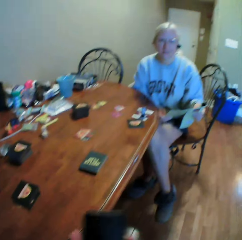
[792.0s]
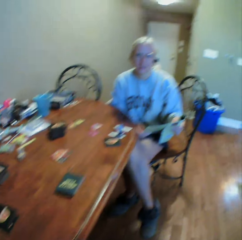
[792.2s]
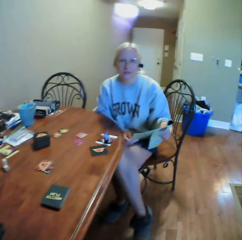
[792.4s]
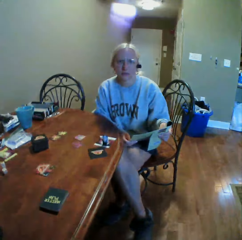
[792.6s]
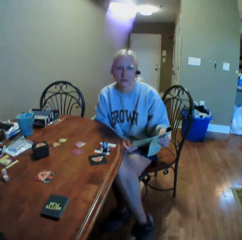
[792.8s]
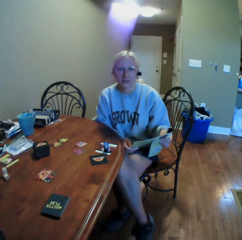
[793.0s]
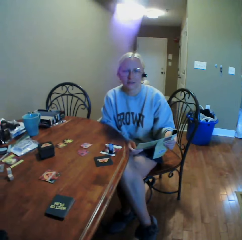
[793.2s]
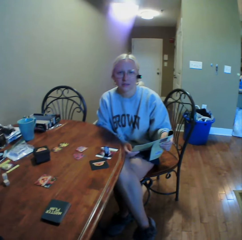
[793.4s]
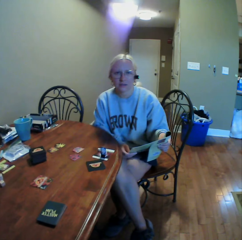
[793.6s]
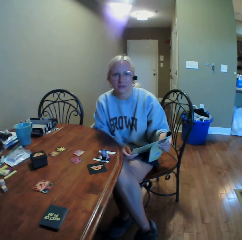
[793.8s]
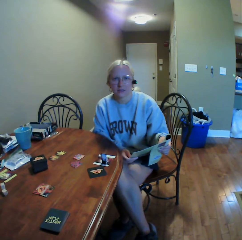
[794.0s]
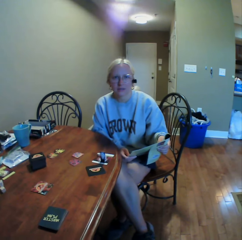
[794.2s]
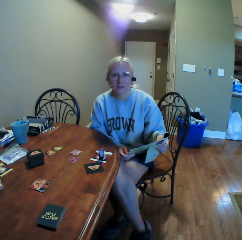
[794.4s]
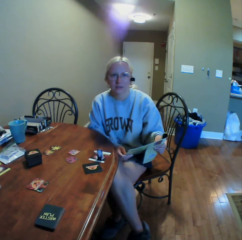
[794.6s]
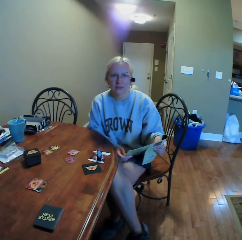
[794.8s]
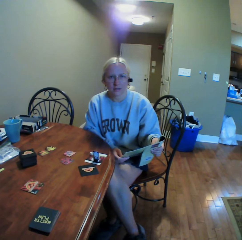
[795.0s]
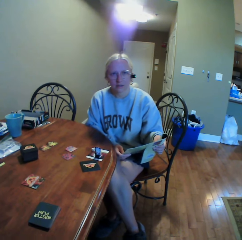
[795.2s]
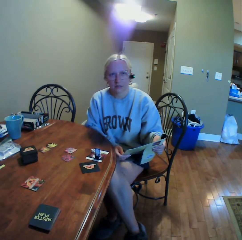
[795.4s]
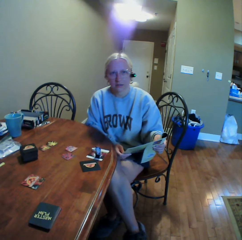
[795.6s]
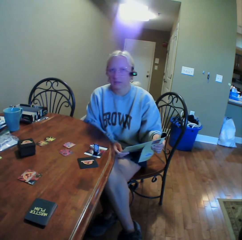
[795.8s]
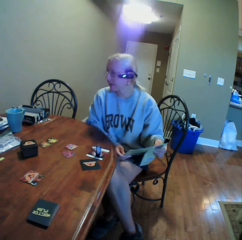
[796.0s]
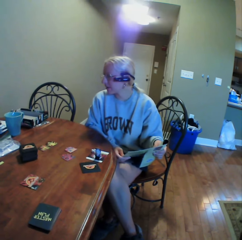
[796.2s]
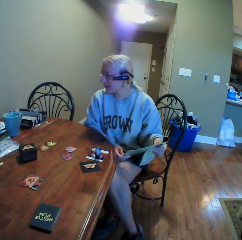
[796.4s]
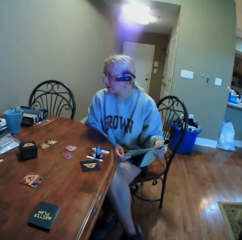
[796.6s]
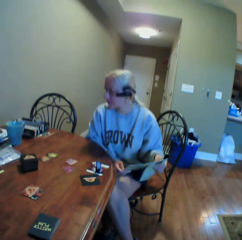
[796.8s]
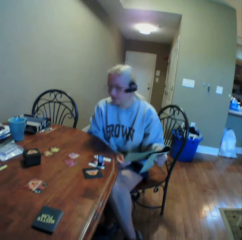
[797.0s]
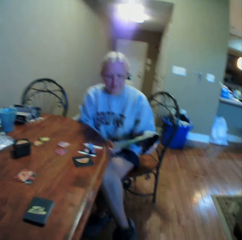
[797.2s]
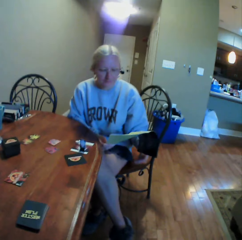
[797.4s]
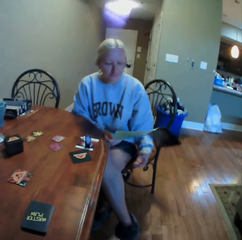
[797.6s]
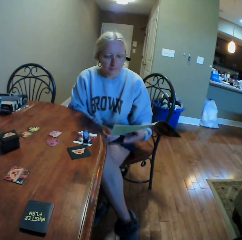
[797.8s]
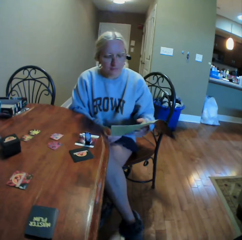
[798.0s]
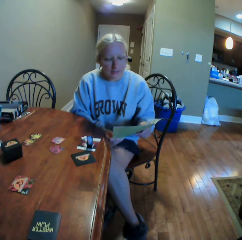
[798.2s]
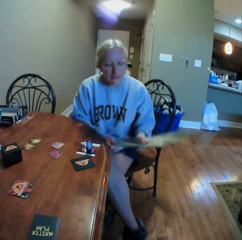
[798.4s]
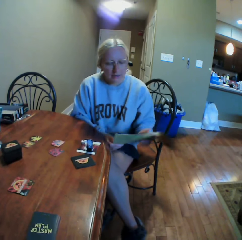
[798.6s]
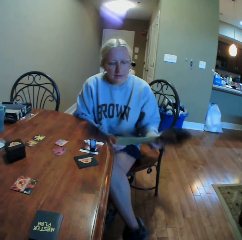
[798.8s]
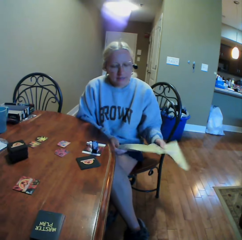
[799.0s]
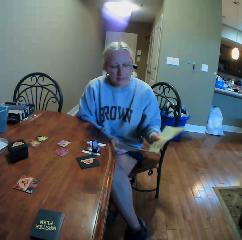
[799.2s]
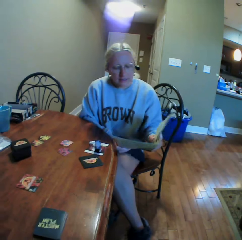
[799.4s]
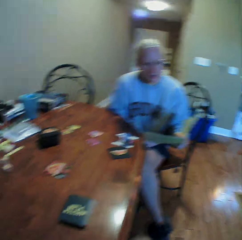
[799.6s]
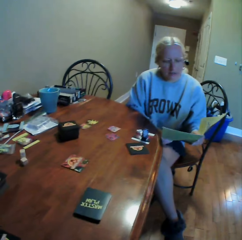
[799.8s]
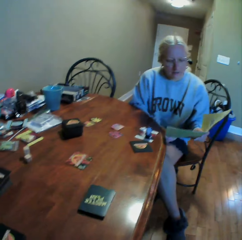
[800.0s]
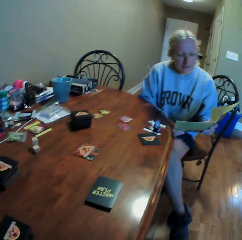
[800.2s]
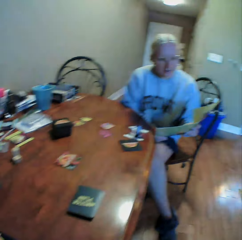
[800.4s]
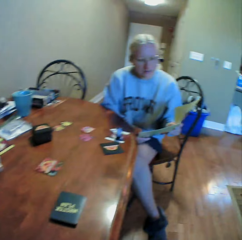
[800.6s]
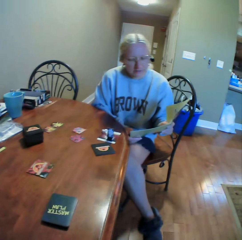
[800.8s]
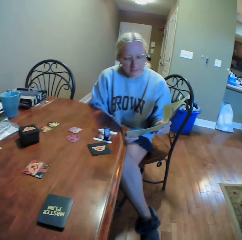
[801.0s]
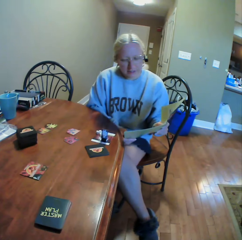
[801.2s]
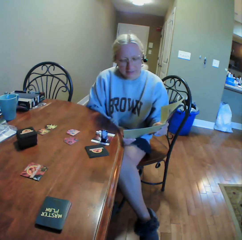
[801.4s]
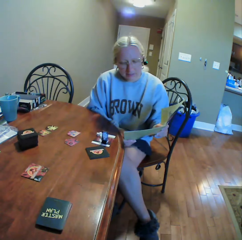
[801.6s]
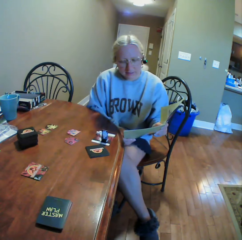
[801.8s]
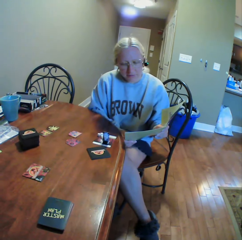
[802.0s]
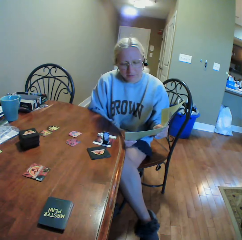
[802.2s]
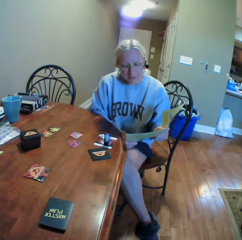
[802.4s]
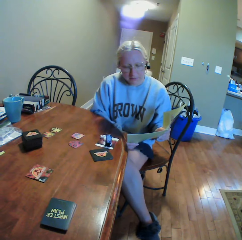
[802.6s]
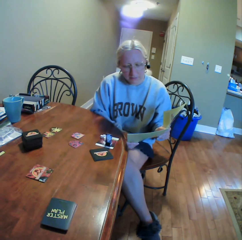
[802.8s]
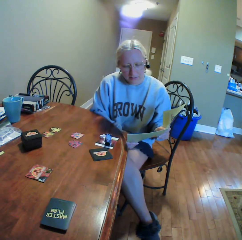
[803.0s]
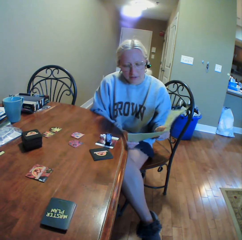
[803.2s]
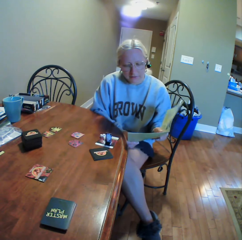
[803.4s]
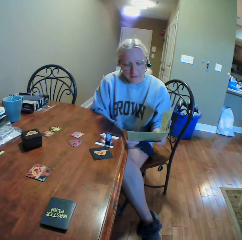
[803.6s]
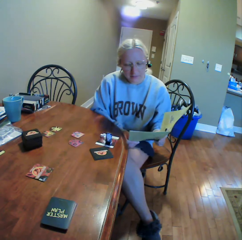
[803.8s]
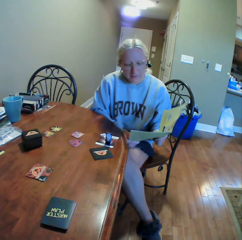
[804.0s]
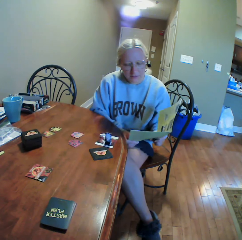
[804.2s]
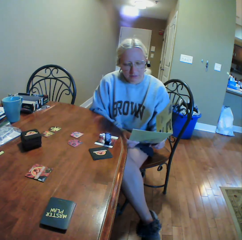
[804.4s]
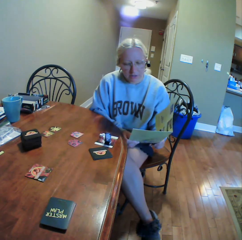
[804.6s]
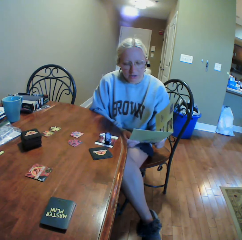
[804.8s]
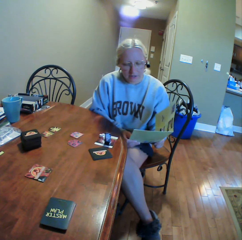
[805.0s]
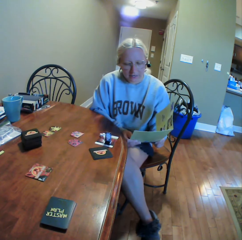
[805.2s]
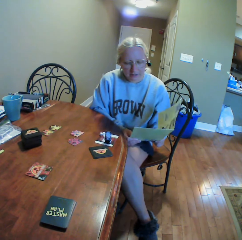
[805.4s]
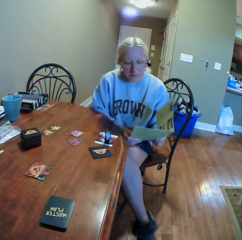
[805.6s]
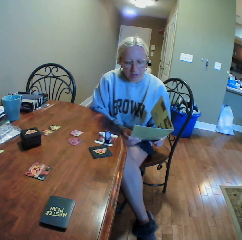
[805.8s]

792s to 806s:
The camera wearer stares at a person. They interact with the person. The person reads the manual book.

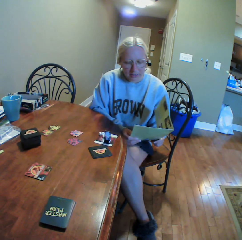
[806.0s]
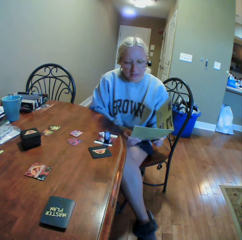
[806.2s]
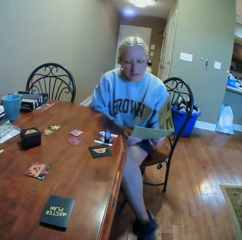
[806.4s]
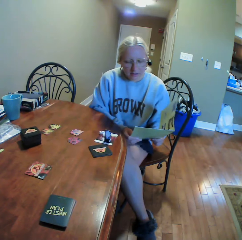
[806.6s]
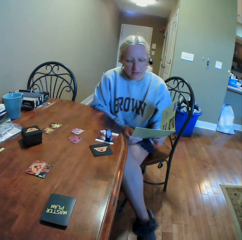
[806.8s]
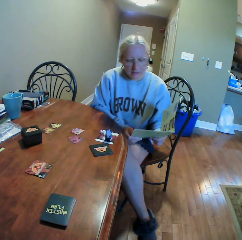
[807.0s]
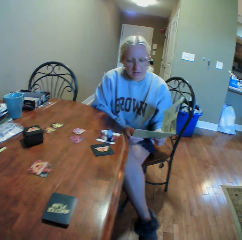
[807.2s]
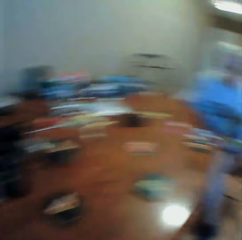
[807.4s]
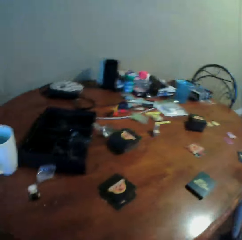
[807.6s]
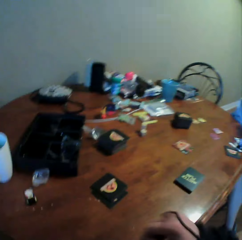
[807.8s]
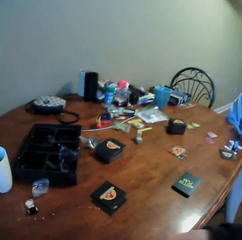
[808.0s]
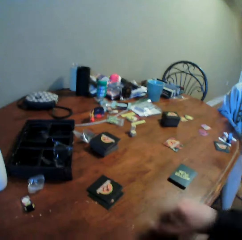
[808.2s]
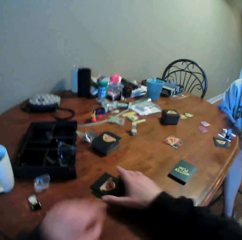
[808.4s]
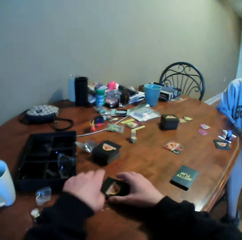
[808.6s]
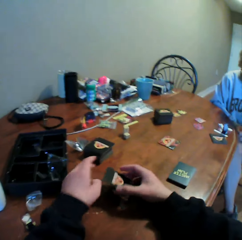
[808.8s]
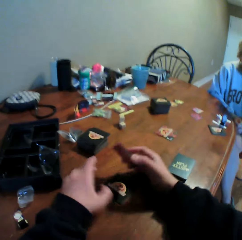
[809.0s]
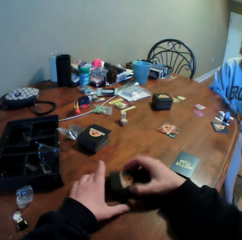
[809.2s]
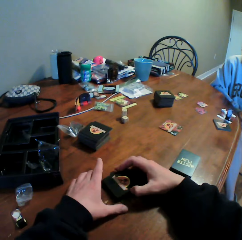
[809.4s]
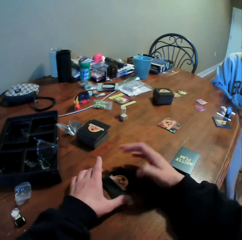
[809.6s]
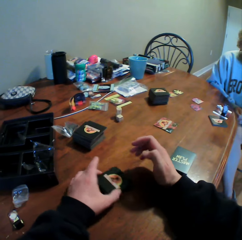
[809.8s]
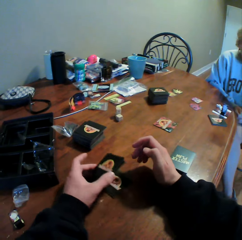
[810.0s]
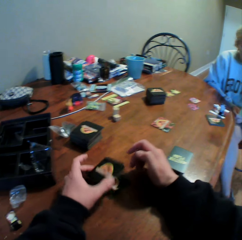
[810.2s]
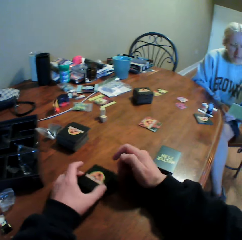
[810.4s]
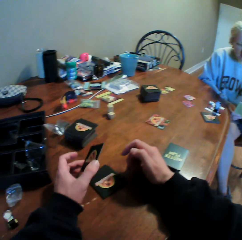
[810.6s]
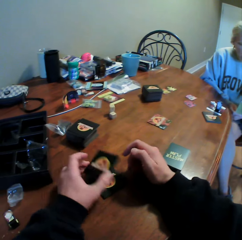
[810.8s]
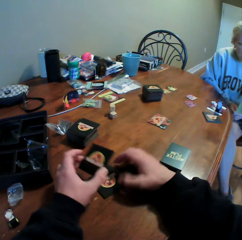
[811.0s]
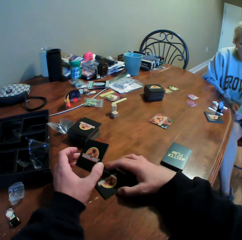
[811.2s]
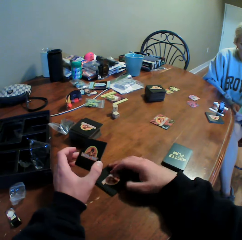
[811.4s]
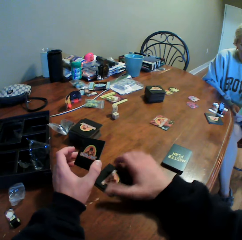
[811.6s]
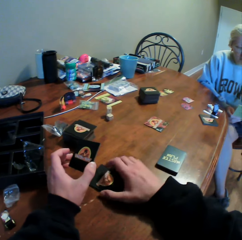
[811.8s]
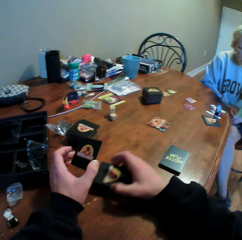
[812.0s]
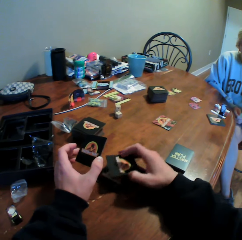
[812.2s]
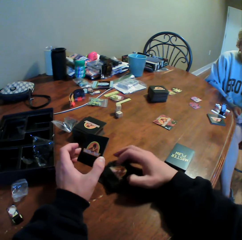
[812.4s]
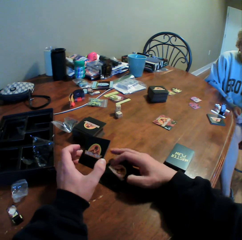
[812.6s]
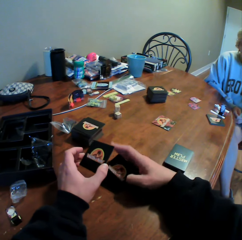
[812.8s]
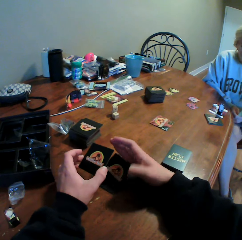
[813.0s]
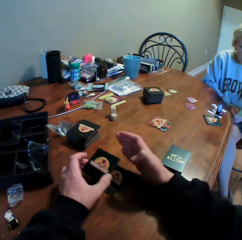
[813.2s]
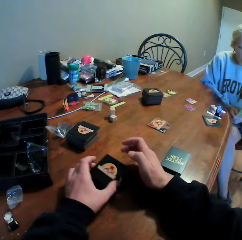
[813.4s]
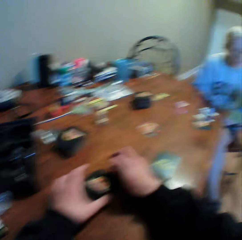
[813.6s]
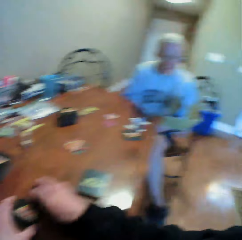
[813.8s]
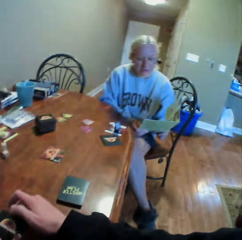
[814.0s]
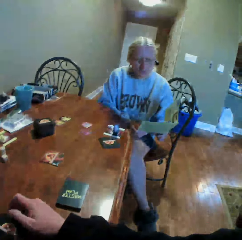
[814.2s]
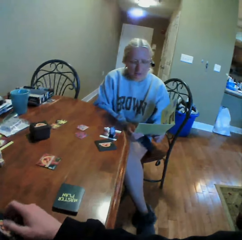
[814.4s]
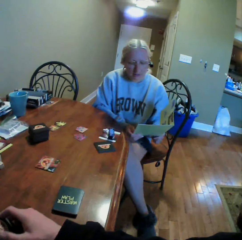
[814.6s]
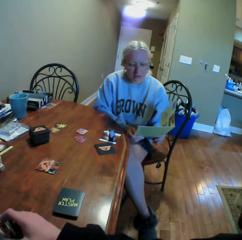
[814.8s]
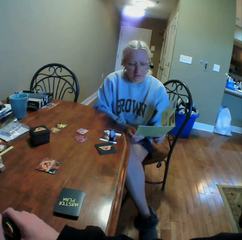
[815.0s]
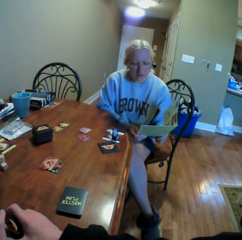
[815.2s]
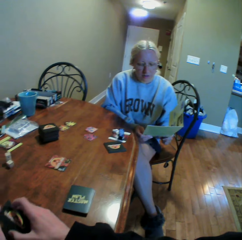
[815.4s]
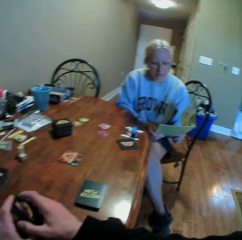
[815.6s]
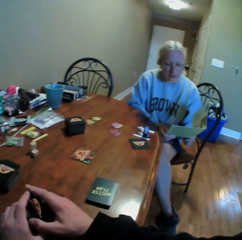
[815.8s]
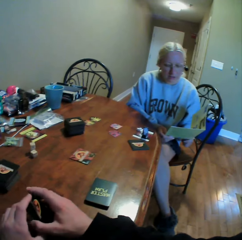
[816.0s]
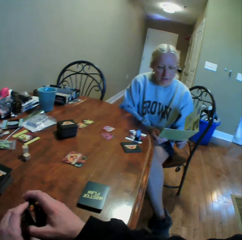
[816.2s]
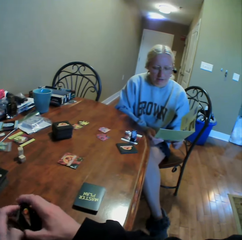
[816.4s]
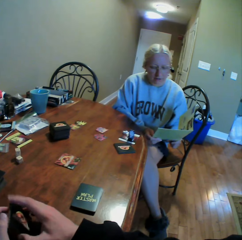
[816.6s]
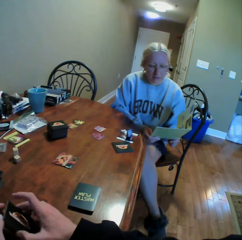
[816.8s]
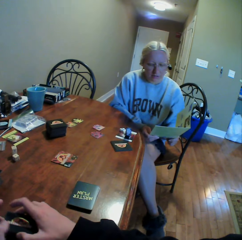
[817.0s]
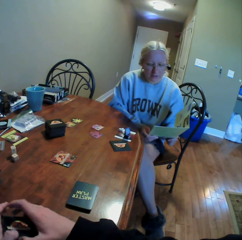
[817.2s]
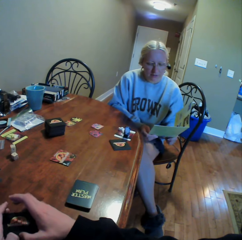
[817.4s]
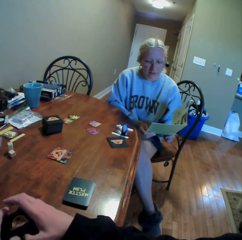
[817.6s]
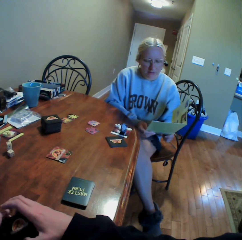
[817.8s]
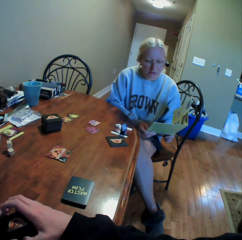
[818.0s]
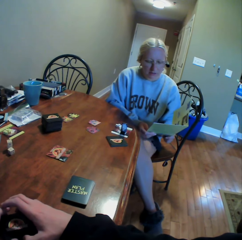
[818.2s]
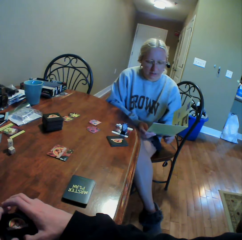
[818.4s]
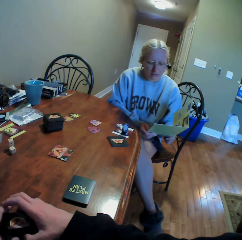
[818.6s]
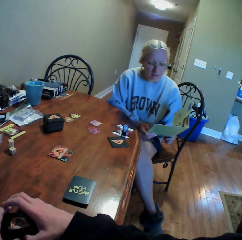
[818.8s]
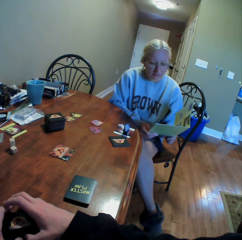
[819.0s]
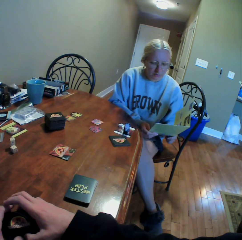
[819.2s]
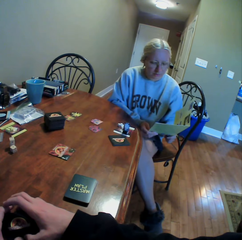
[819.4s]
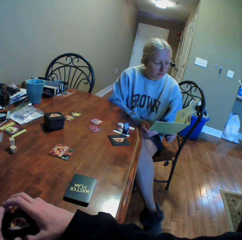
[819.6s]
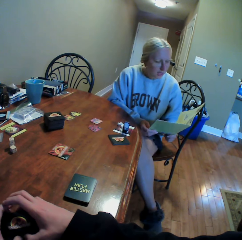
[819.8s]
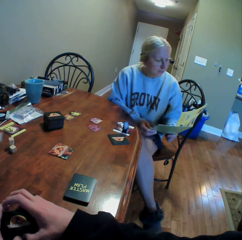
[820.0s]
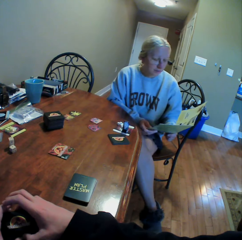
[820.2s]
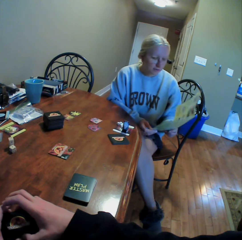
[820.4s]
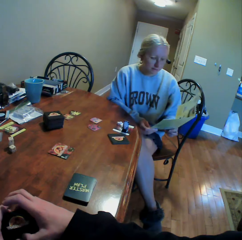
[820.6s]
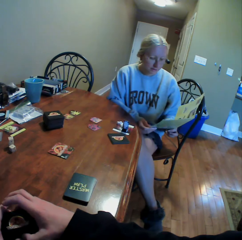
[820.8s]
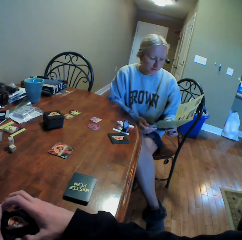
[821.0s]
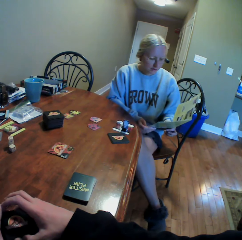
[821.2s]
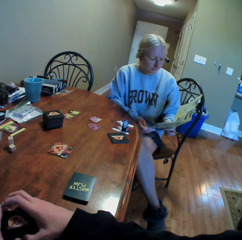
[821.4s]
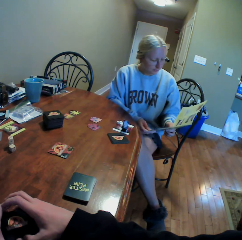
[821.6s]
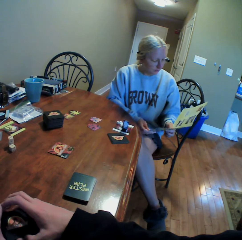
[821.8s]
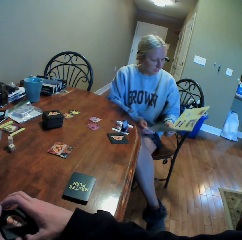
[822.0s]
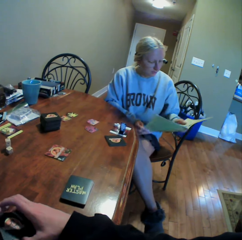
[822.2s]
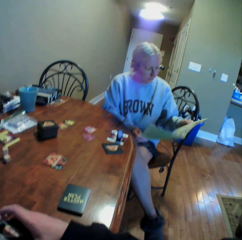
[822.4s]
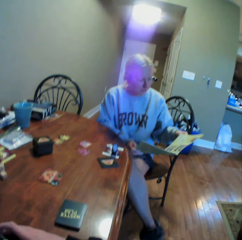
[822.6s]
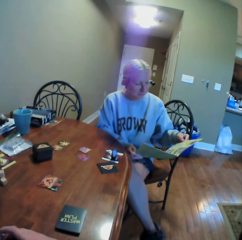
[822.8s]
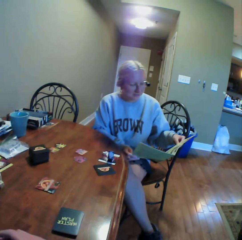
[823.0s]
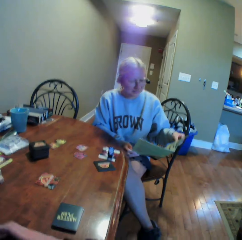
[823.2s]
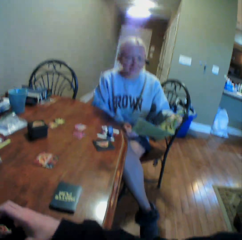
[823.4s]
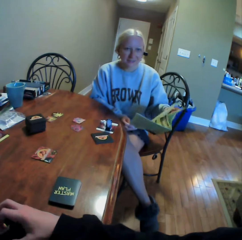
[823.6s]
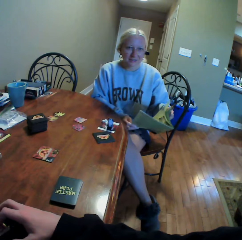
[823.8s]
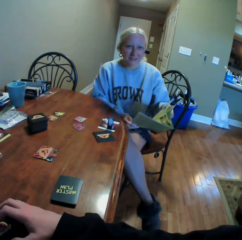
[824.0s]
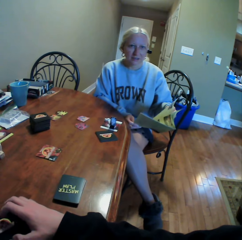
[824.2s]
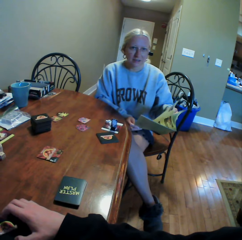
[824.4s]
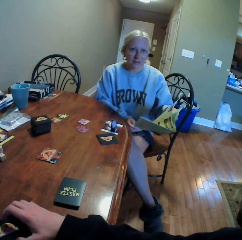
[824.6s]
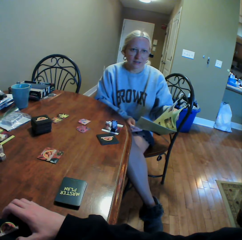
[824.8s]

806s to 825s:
The camera wearer looks around the table. They move the cards on the table. They pick up the cards. They stare at a person. The person reads the manual book. The camera wearer reads the book.
